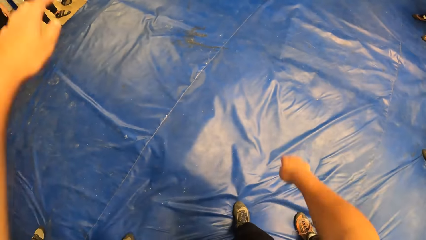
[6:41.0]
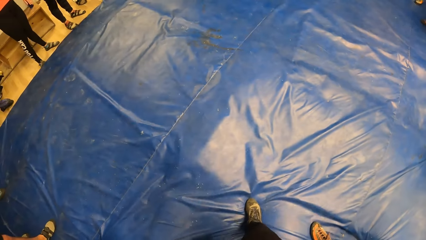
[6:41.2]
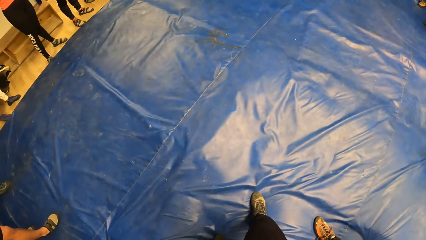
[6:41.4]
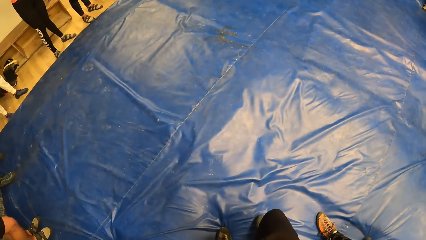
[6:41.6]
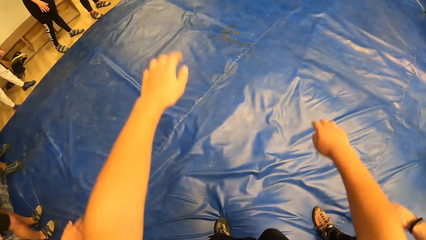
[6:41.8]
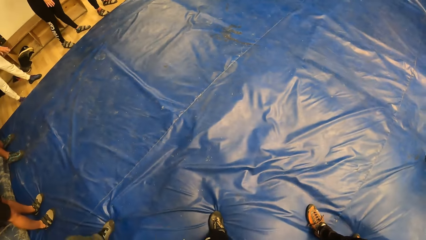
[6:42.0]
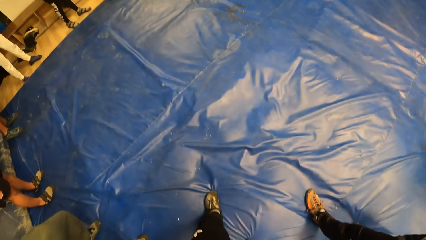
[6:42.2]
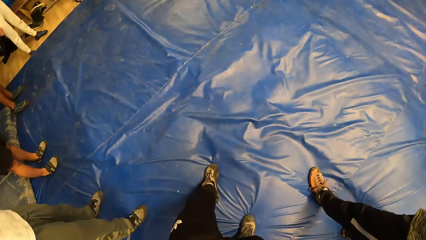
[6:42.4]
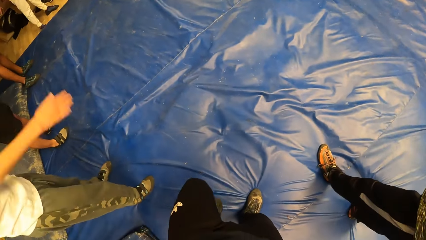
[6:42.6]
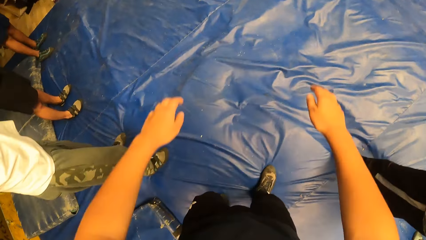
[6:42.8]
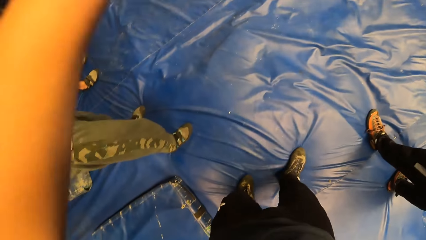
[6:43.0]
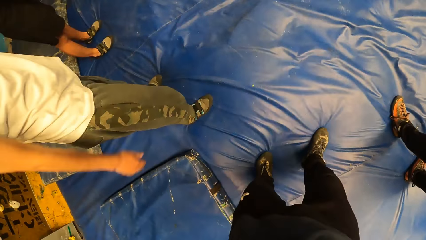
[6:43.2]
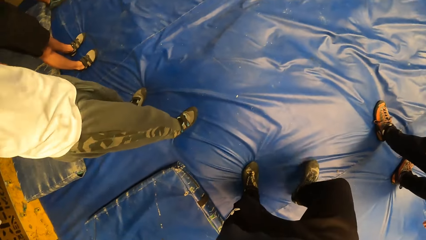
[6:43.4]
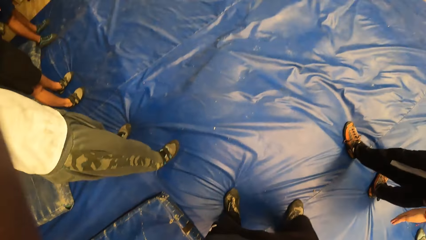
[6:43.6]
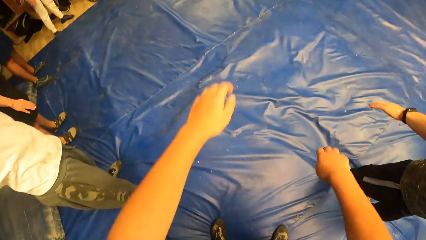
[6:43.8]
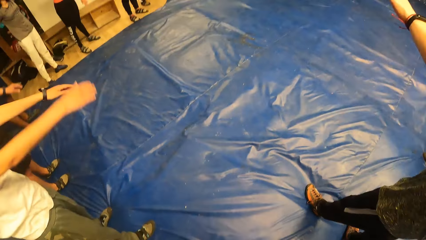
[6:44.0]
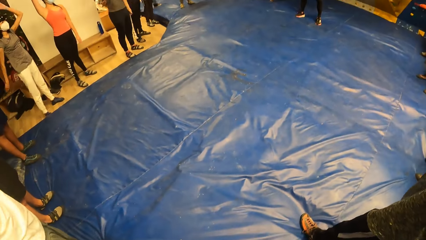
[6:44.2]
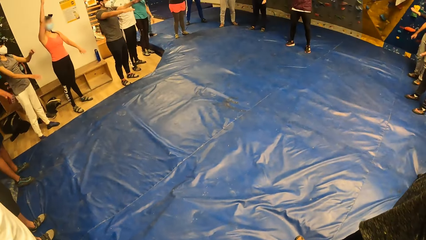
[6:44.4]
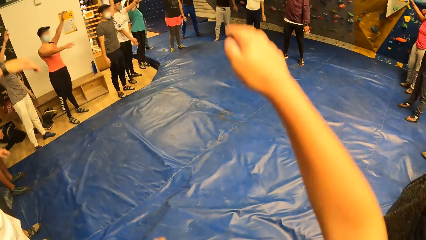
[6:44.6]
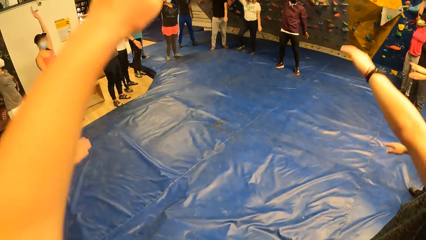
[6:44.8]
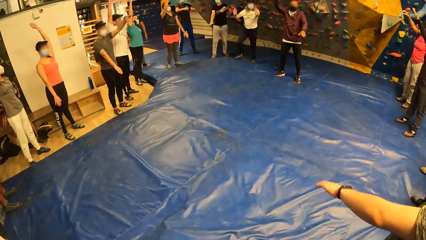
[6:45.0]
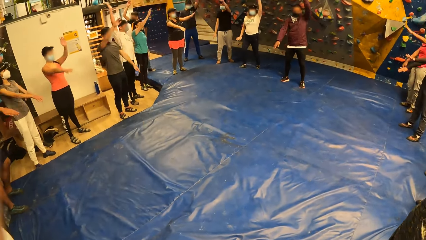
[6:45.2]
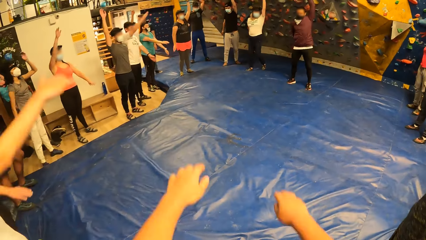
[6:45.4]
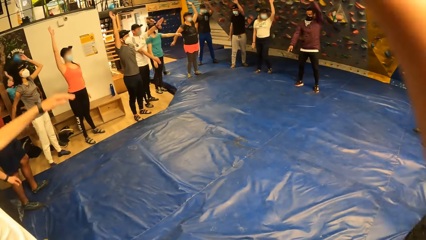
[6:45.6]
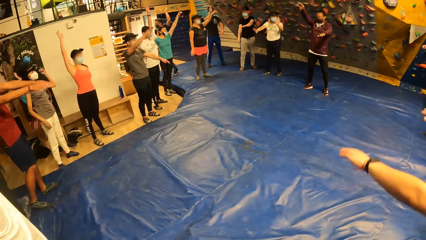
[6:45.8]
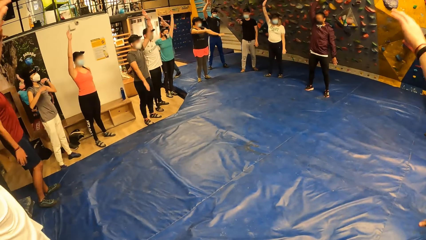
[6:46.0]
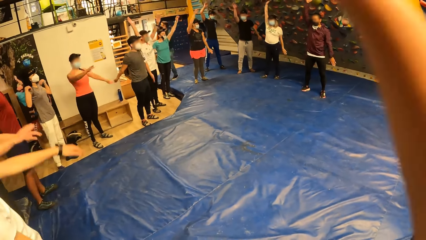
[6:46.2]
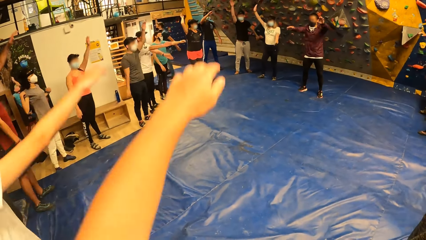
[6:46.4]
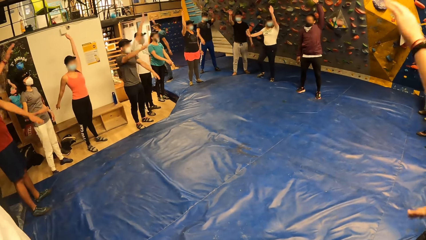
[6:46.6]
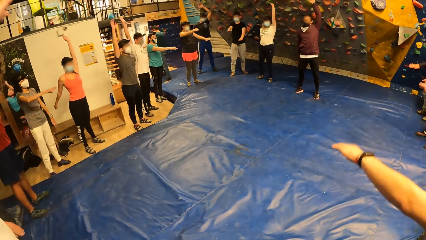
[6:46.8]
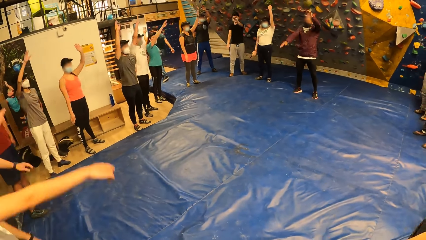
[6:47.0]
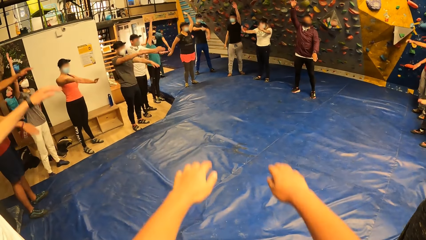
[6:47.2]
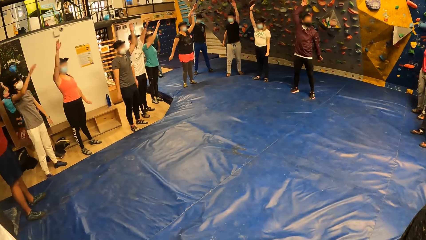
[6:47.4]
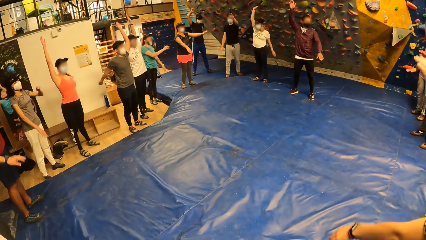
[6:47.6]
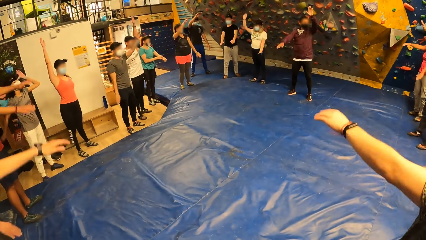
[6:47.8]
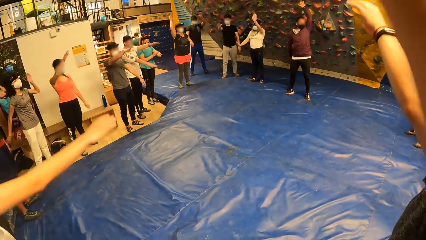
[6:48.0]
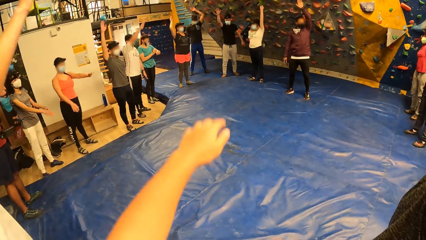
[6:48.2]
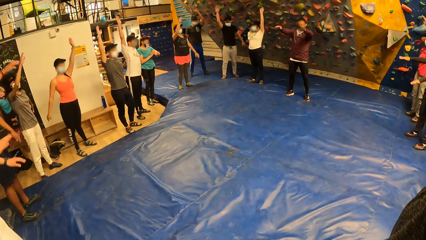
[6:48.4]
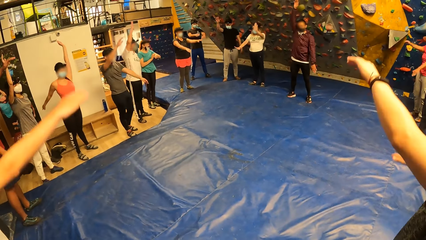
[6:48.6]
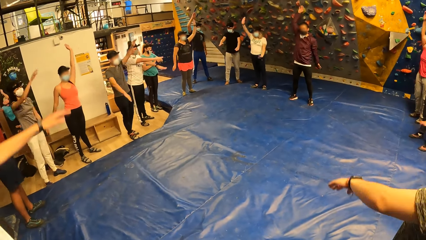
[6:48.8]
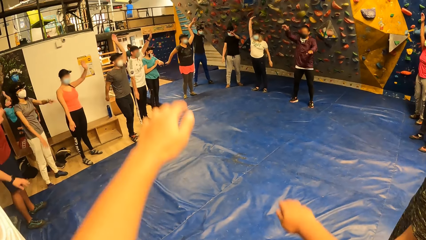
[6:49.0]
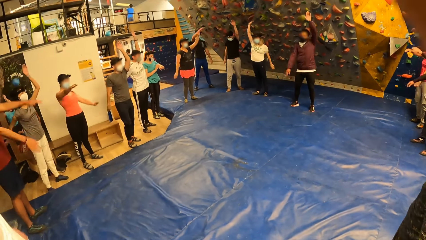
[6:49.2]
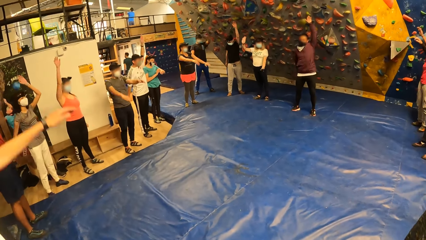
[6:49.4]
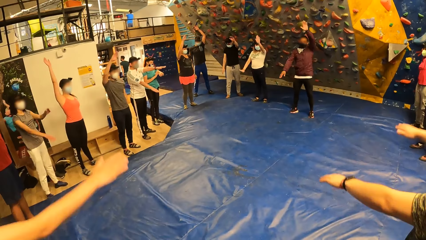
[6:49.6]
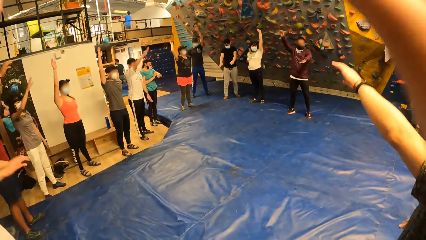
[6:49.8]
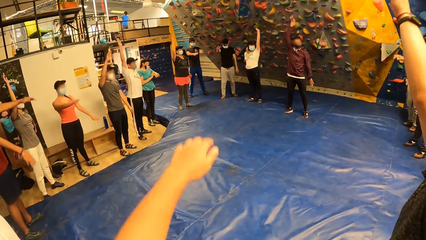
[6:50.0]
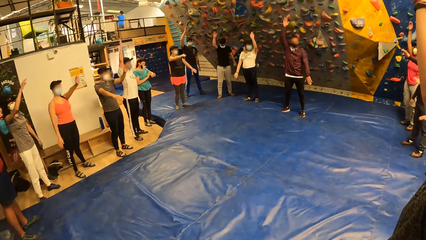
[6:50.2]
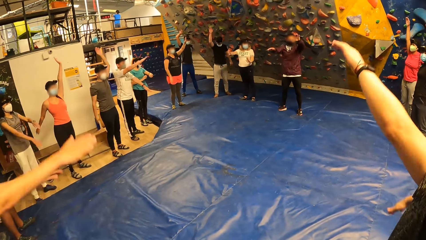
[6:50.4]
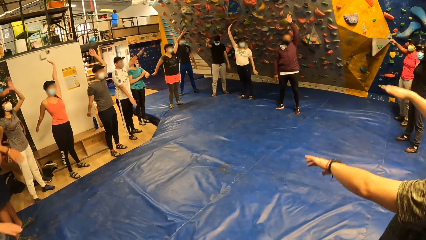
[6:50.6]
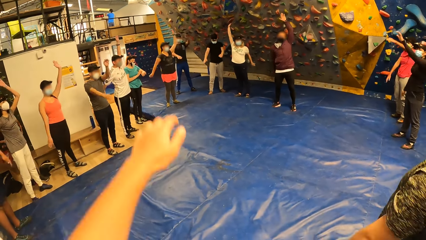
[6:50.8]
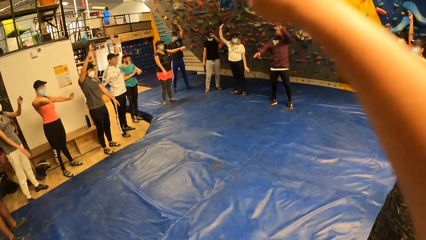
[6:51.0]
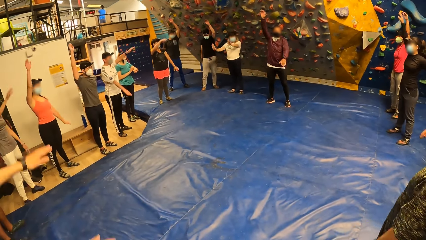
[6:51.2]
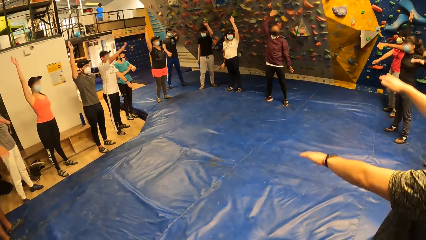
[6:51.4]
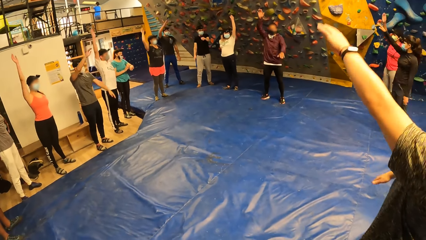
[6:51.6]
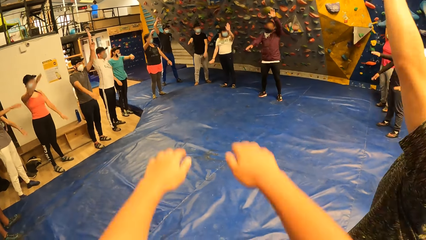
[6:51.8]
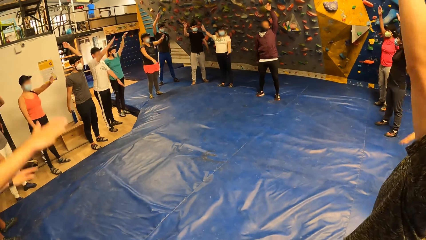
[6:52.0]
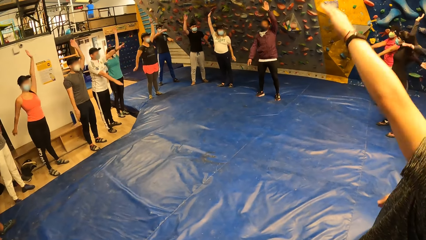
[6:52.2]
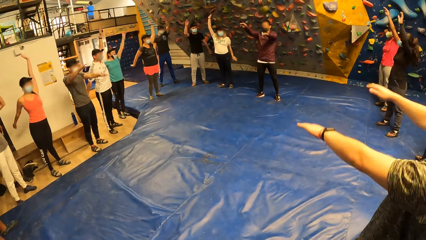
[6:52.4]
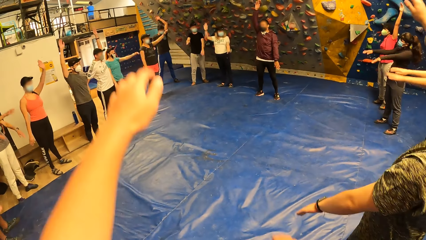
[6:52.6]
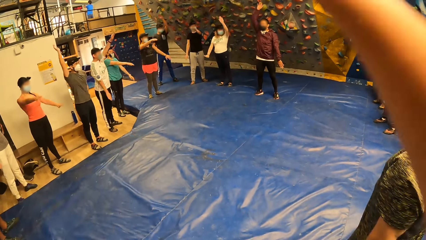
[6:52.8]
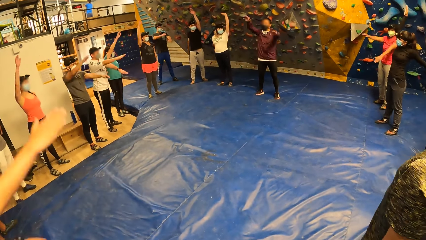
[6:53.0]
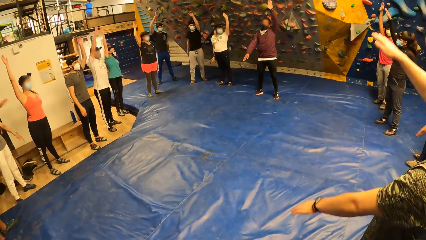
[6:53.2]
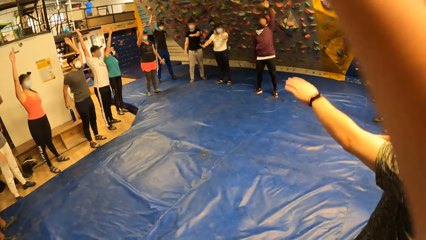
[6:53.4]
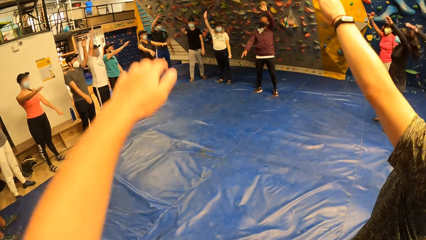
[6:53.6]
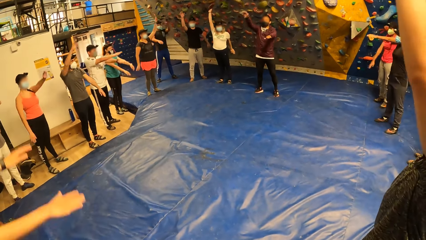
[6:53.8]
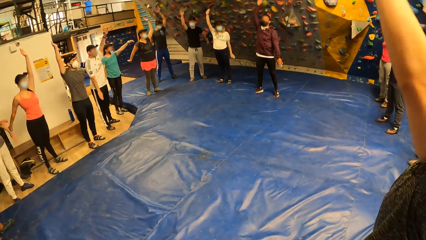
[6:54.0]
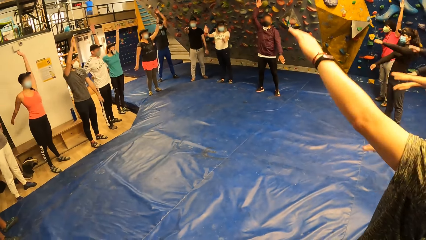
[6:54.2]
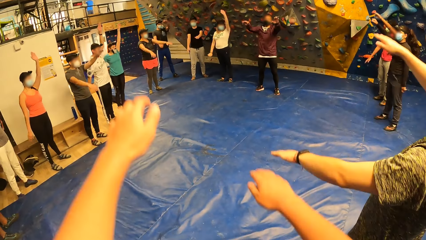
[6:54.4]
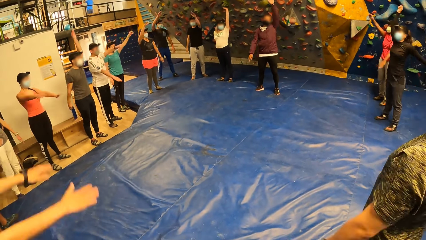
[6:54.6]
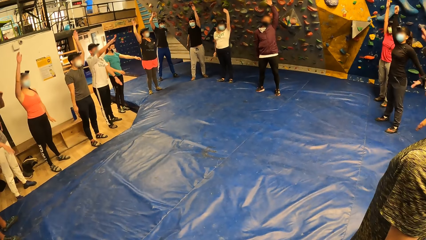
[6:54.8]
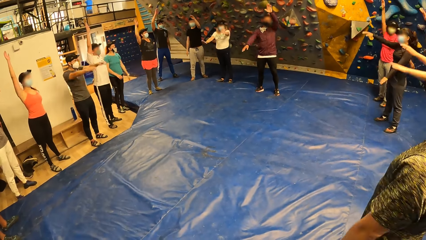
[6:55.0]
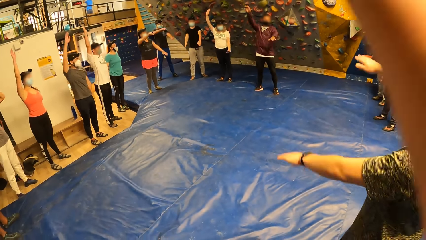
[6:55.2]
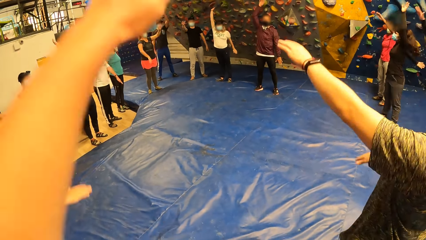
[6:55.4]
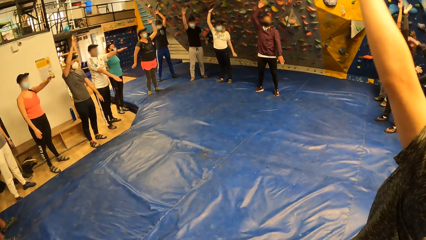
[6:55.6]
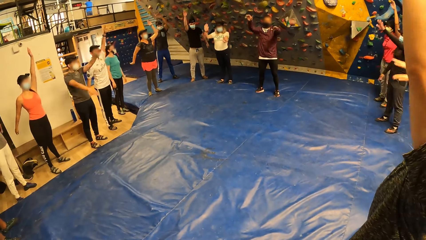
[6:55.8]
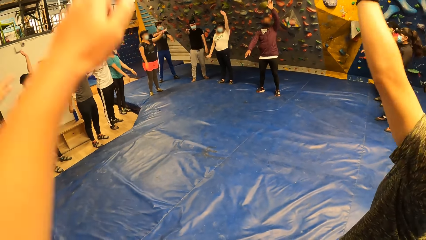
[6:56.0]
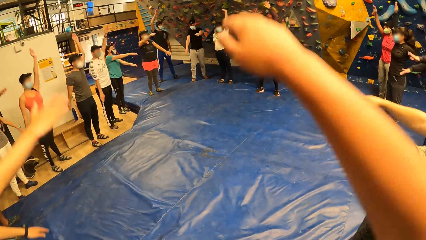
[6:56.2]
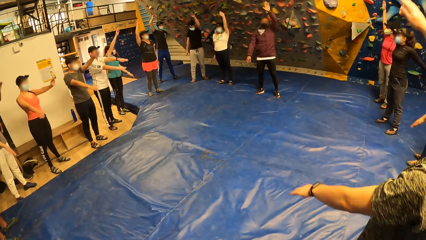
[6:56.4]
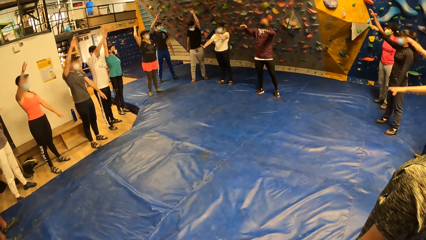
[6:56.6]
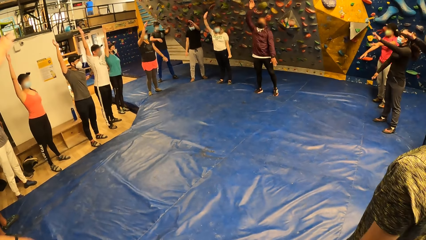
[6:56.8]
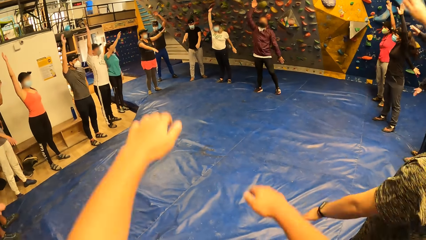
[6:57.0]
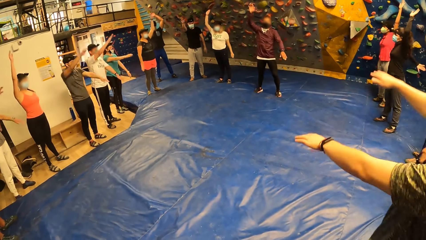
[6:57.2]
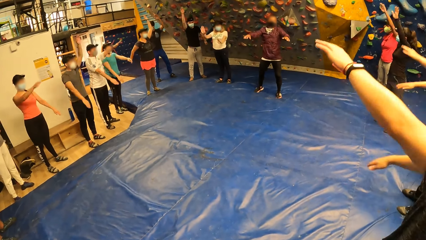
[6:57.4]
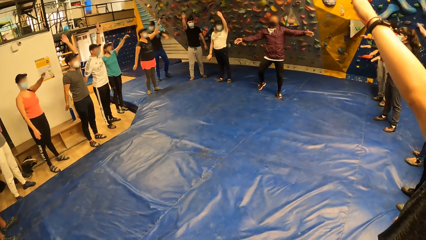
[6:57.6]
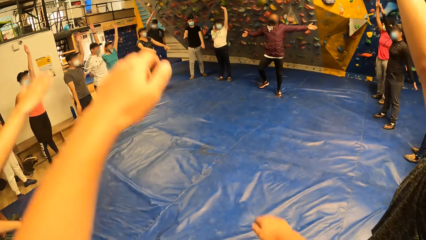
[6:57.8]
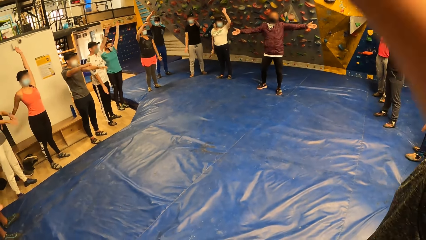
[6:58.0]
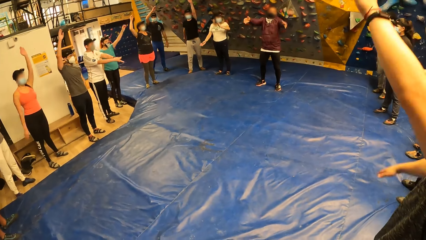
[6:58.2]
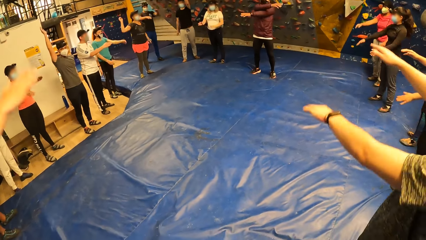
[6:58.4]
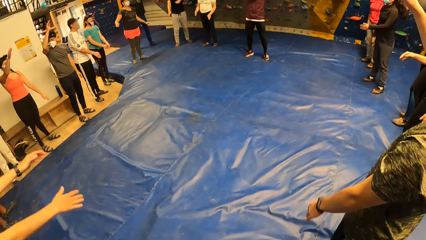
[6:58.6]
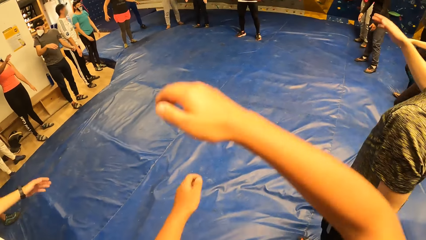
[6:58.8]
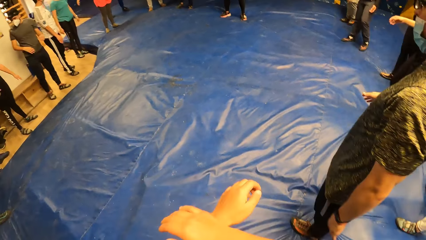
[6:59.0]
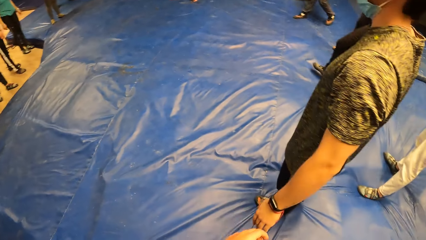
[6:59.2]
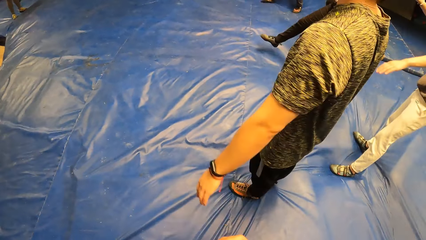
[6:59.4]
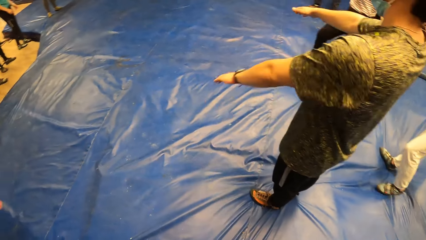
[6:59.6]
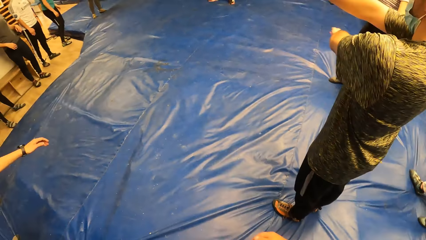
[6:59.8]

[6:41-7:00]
A man stretches his hands. Another man stretches his hands. The camera wearer moves his arms sideways with the group of people.
